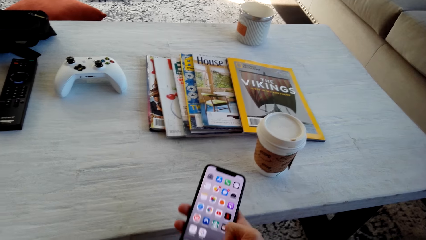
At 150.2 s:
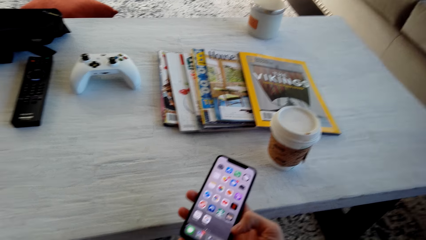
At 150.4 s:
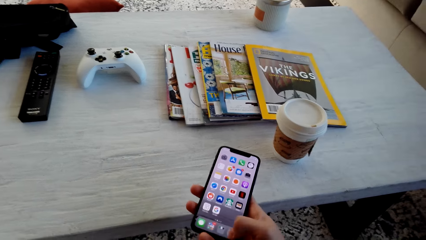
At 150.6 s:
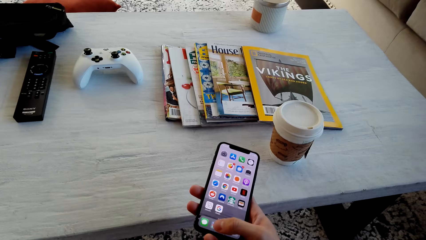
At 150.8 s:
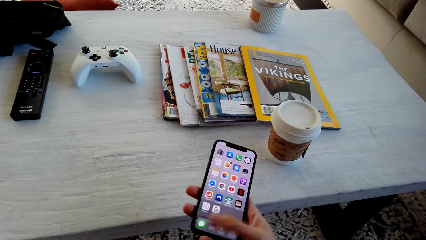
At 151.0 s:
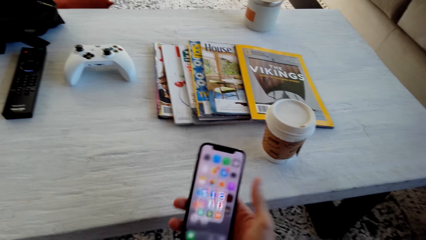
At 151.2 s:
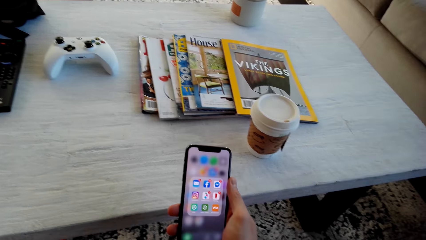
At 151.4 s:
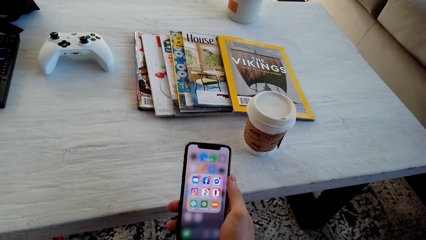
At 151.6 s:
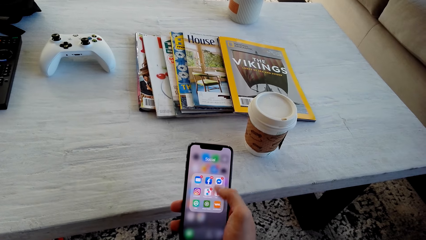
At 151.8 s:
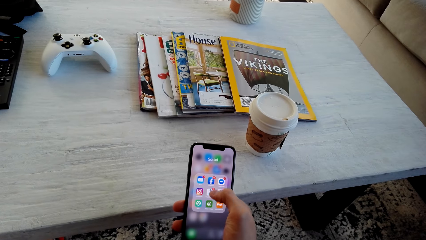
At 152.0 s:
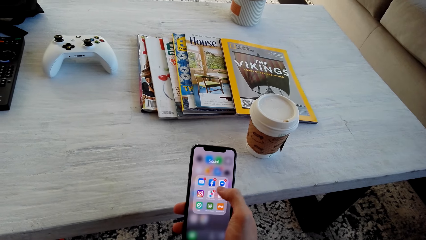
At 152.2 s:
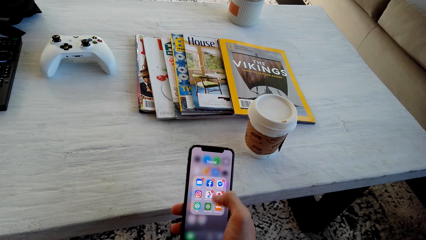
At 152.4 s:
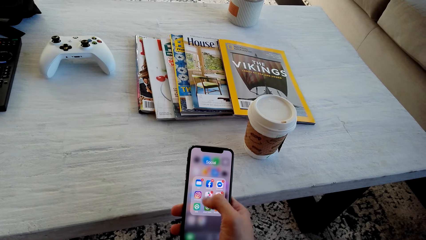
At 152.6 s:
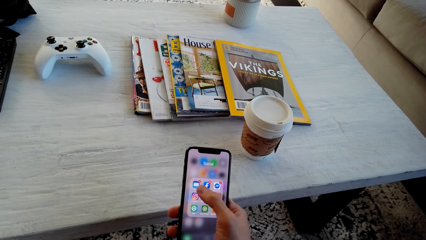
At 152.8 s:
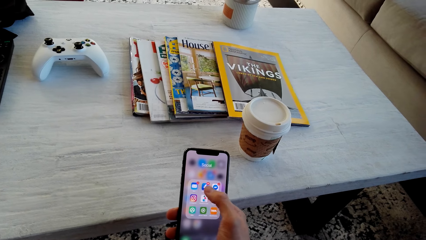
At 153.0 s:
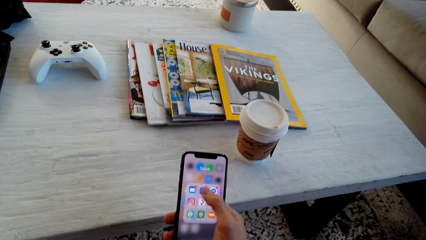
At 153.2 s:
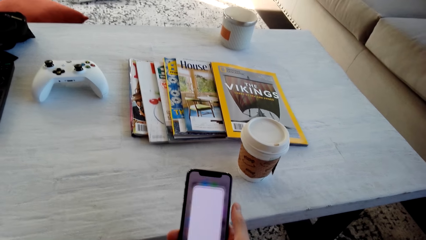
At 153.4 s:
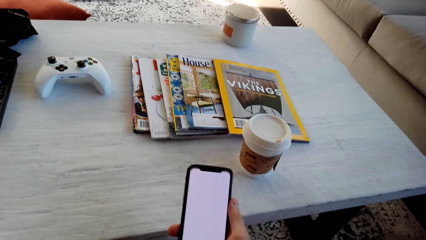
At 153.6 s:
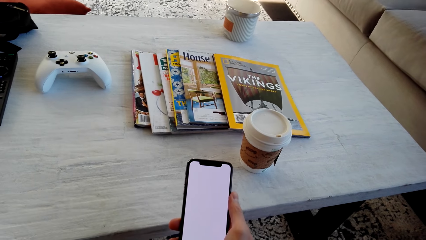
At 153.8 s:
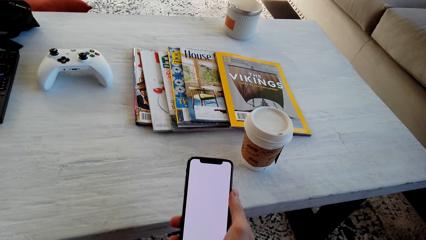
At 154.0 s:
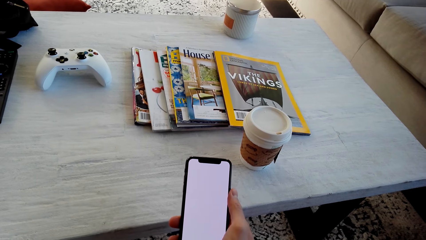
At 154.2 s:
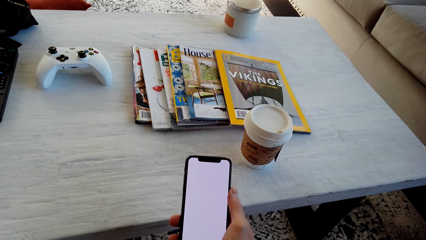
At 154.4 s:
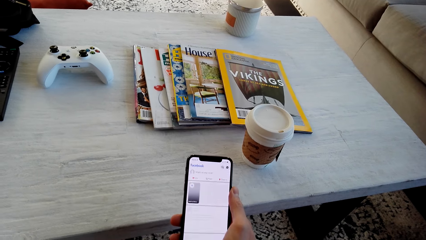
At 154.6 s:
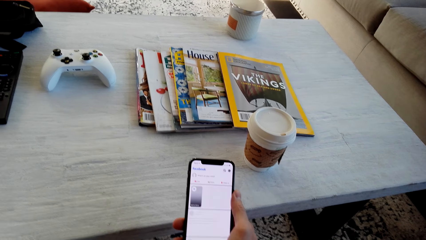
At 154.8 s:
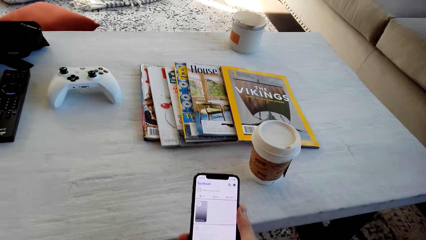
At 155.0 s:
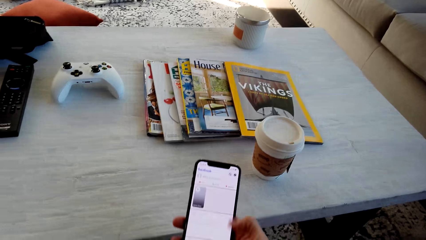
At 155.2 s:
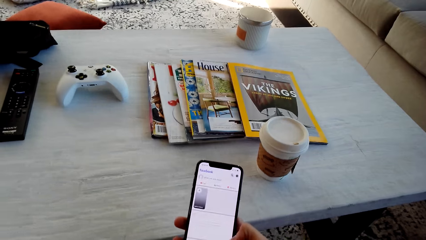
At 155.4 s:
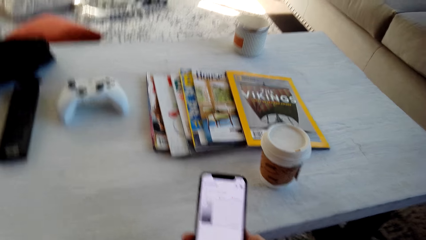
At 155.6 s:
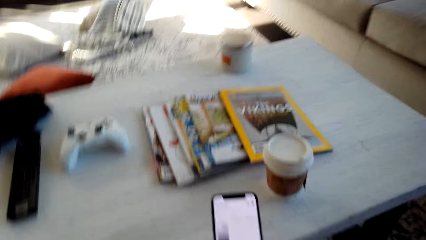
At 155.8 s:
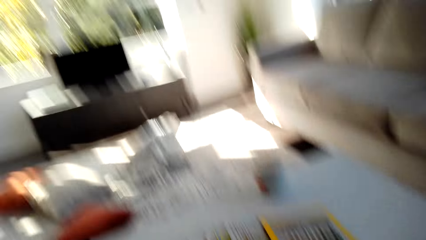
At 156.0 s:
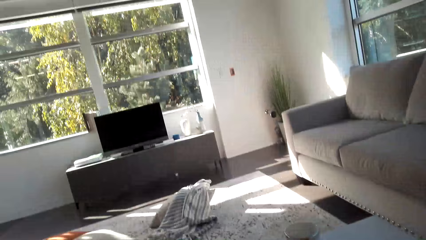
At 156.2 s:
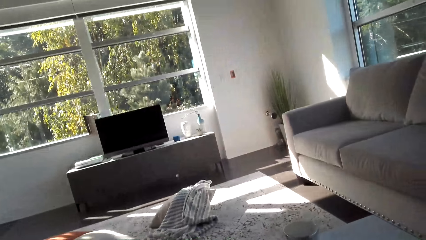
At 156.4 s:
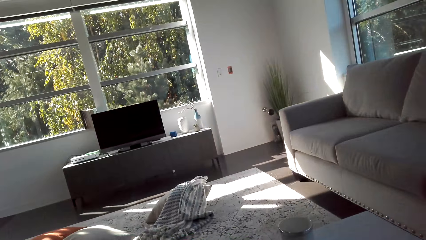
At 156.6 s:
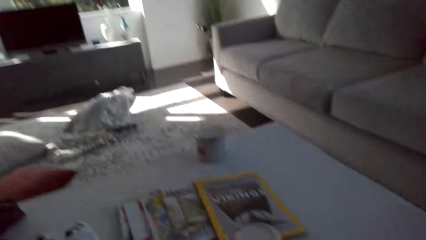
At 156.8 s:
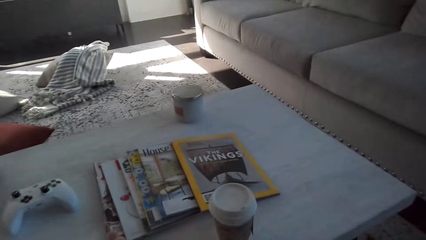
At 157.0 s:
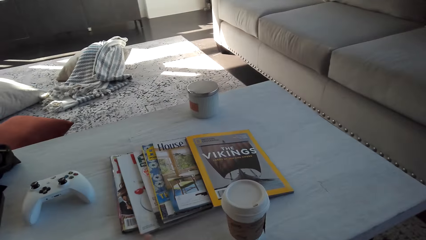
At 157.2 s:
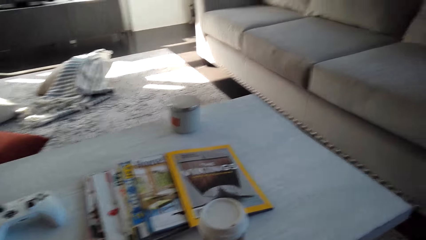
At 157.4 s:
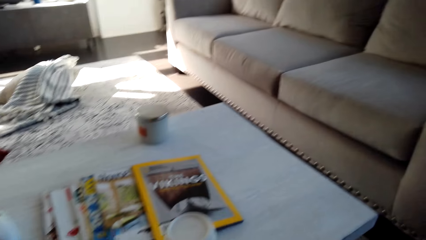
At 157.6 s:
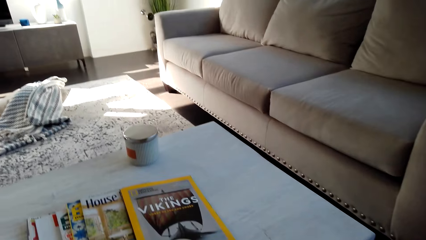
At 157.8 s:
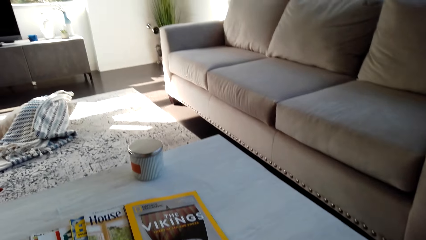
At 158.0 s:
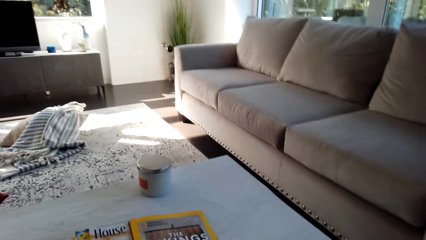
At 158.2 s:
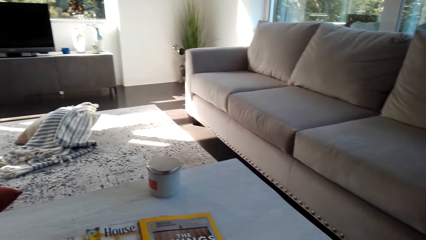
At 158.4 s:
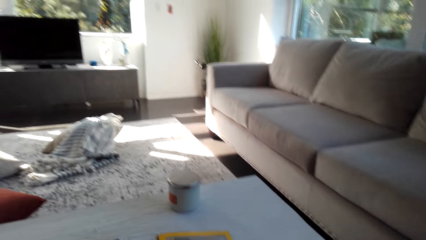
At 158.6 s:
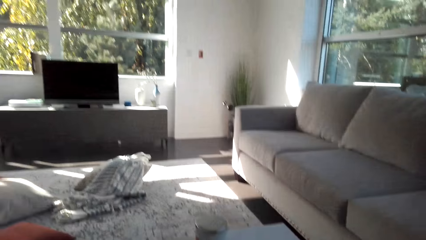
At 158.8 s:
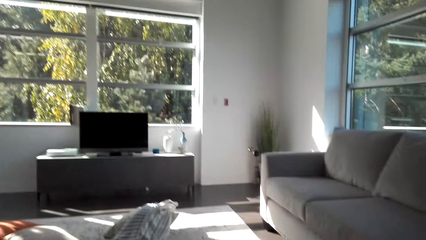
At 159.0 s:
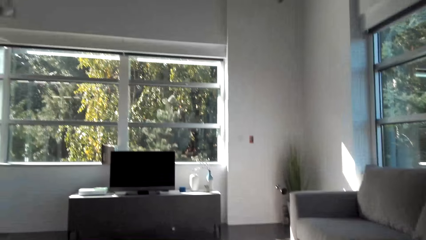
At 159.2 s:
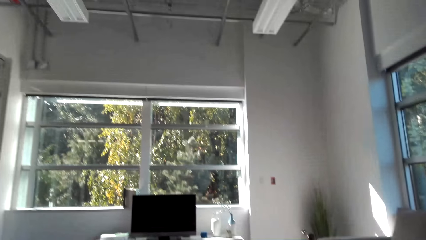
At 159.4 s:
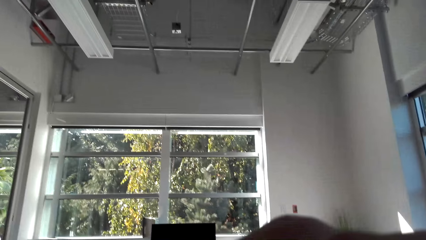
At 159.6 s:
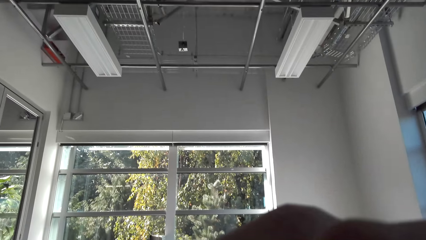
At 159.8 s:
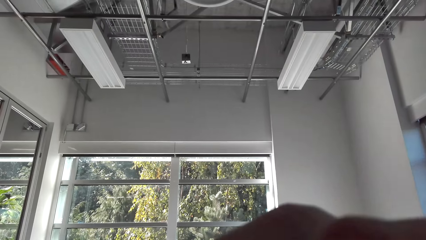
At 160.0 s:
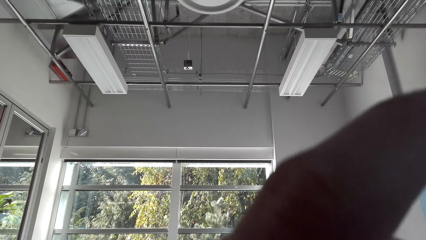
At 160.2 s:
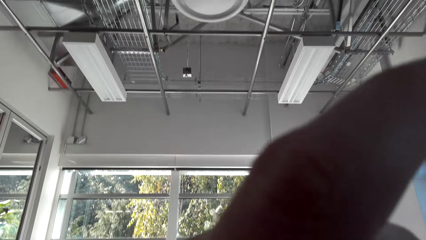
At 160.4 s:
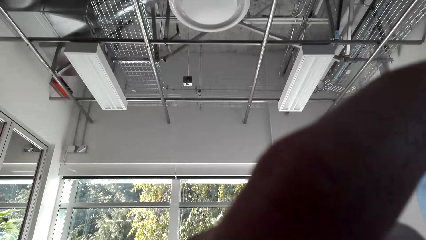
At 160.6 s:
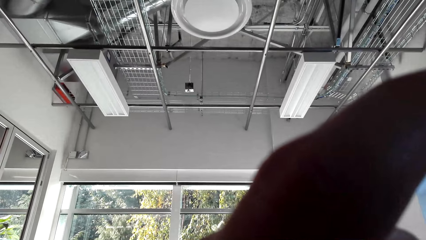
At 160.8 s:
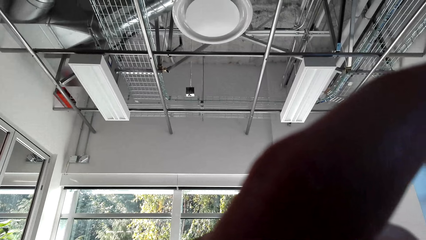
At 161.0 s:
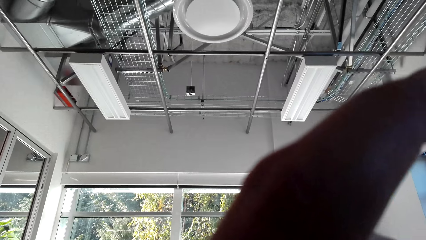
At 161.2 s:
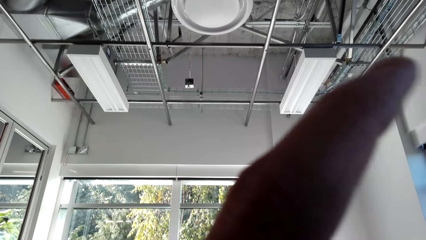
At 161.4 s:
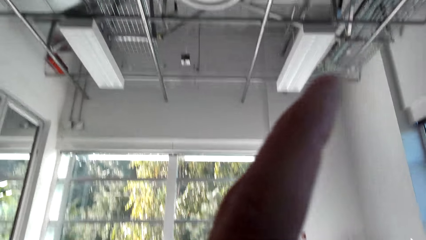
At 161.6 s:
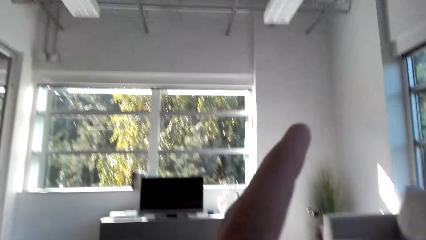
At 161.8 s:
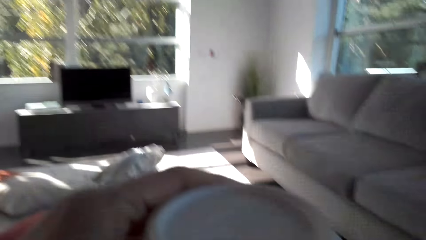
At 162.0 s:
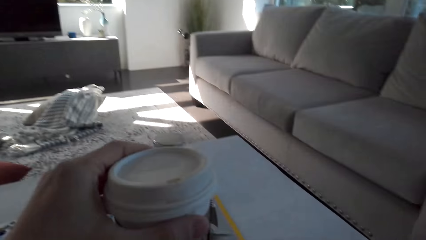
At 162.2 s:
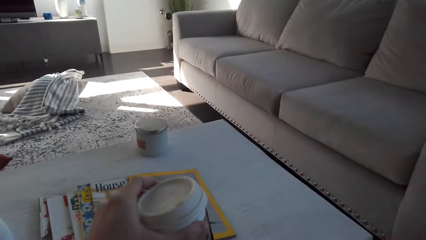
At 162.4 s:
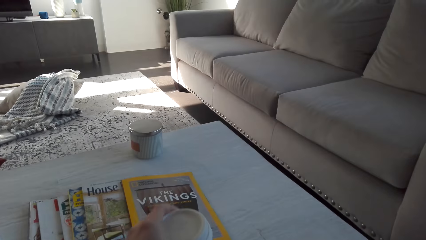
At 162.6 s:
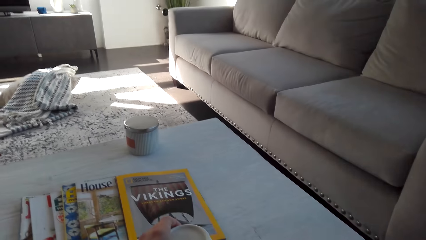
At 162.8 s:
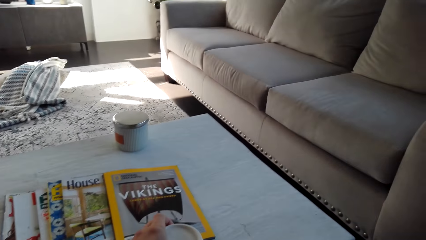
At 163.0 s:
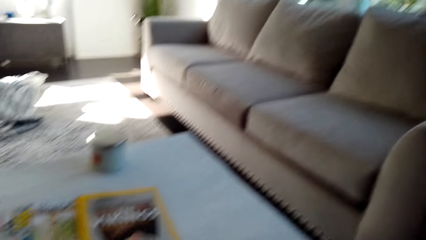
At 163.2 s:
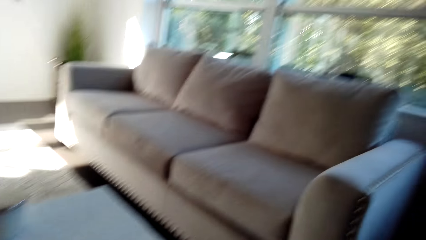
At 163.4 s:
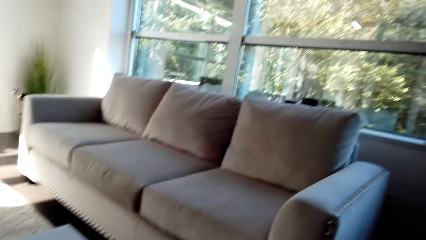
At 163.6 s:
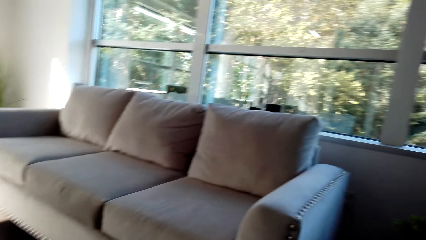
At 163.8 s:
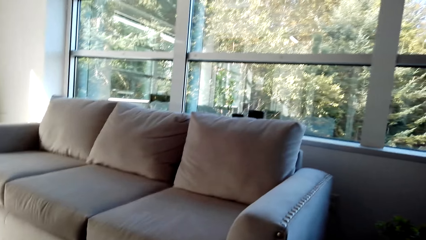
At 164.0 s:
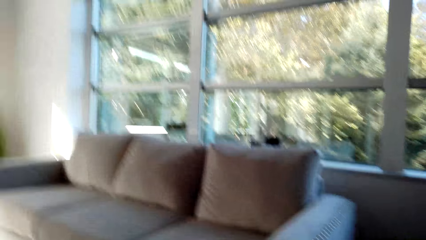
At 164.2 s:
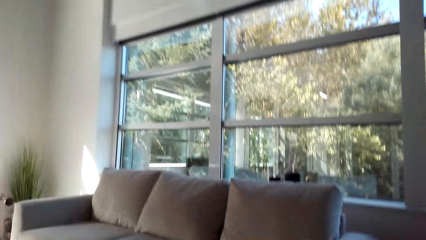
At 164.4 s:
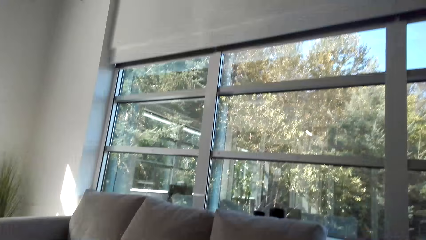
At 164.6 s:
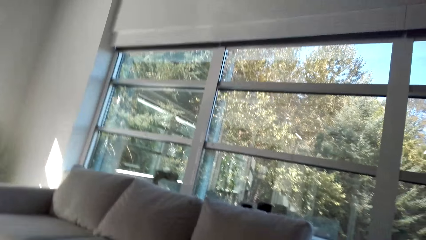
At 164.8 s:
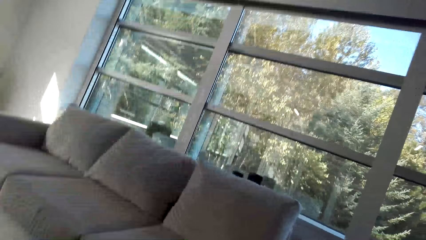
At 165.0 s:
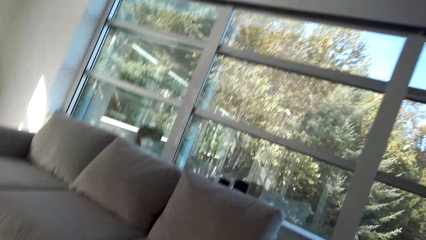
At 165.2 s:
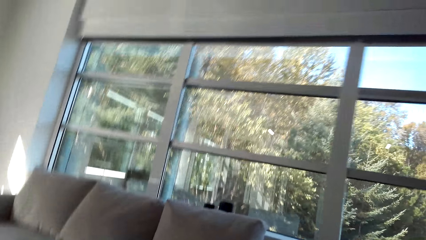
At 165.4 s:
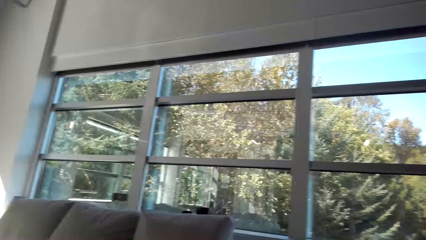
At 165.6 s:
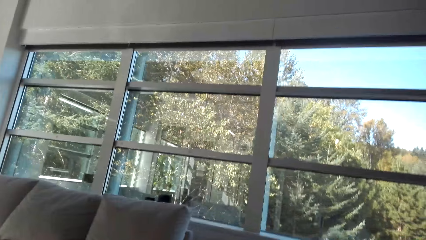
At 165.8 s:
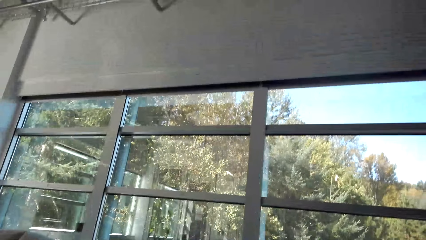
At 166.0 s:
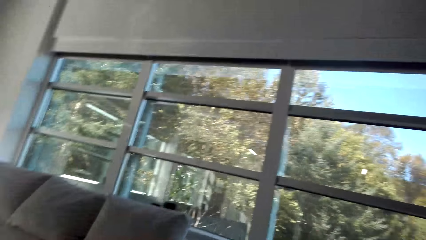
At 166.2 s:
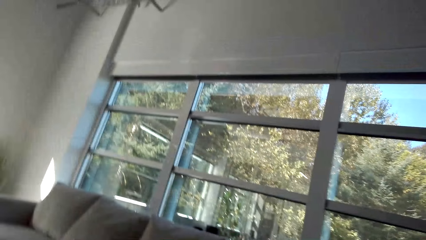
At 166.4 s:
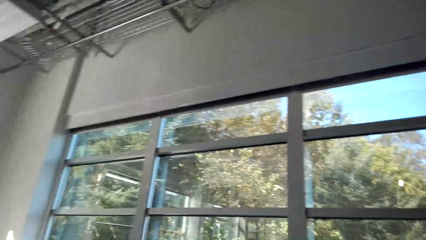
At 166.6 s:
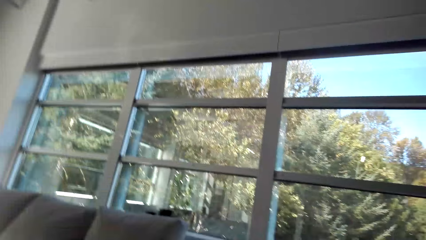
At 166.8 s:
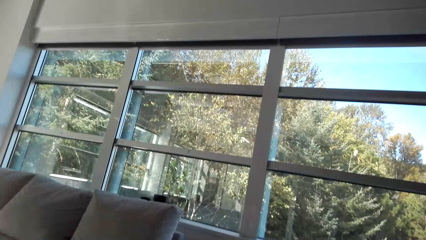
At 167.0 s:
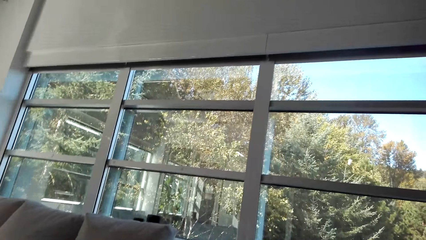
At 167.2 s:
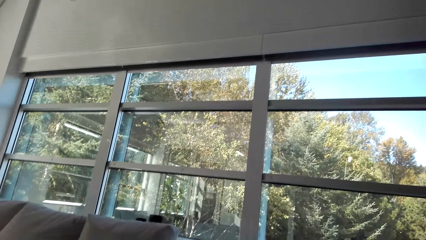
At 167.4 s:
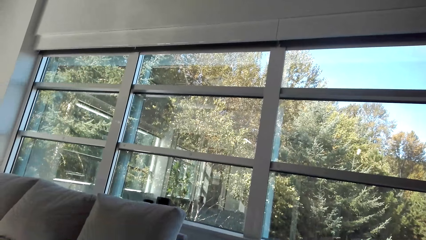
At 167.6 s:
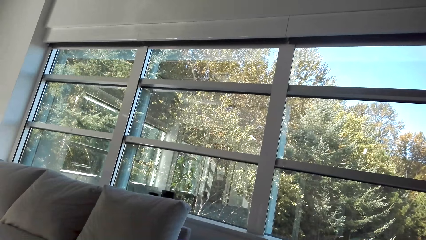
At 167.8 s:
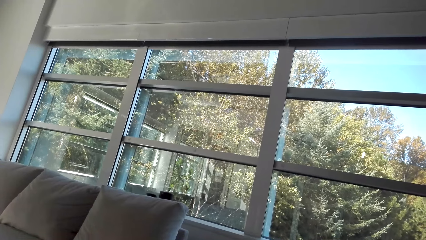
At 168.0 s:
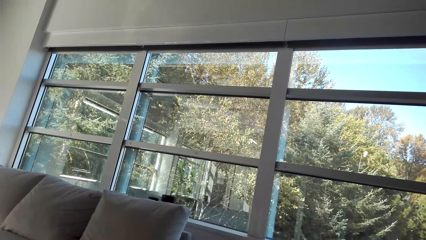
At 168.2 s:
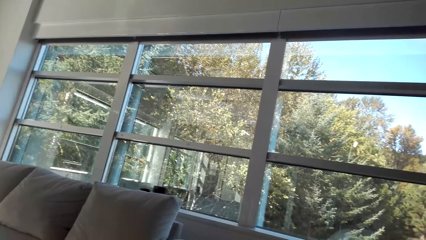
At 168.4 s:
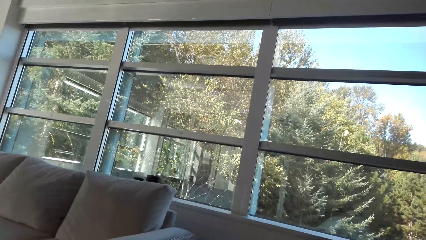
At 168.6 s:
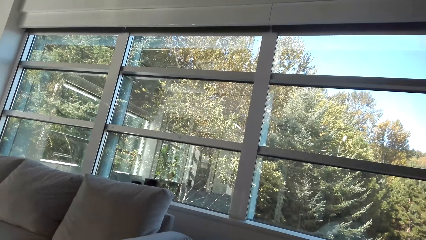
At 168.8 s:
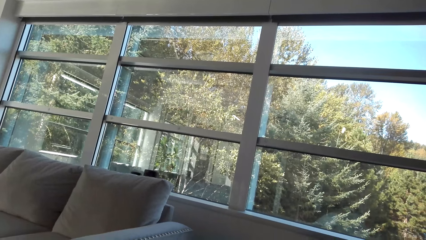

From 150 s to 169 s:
The camera wearer looks around the house. They drink a tea. They put the cup of tea on the table. They hold a cup of coffee. They look around the house.
